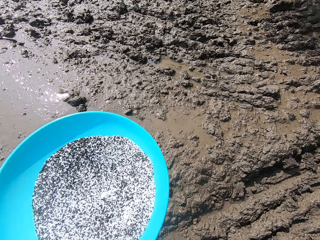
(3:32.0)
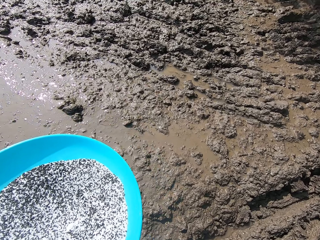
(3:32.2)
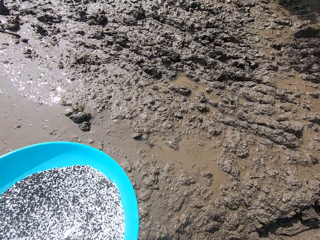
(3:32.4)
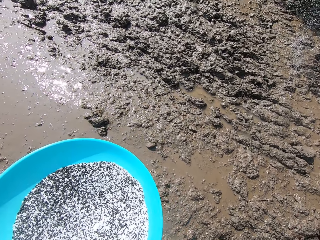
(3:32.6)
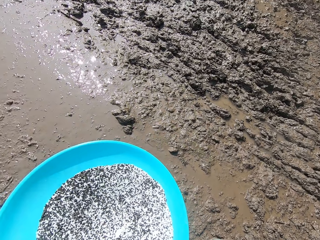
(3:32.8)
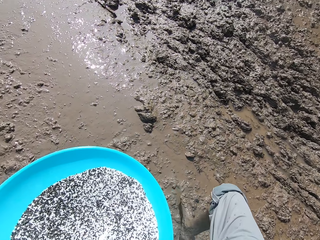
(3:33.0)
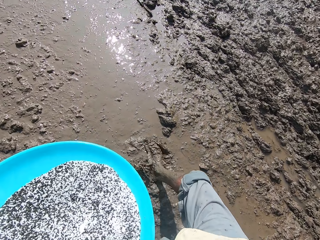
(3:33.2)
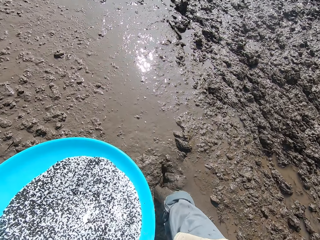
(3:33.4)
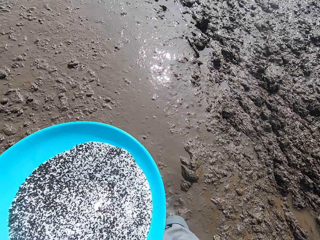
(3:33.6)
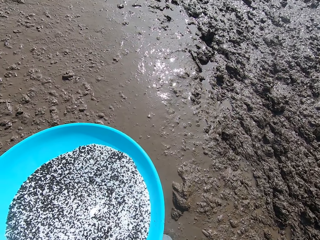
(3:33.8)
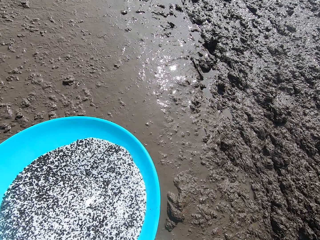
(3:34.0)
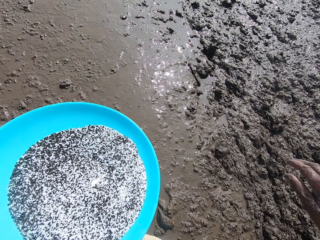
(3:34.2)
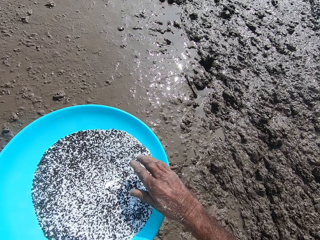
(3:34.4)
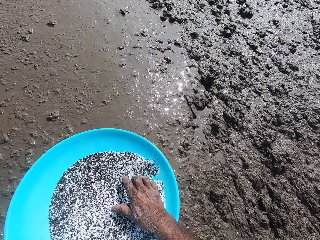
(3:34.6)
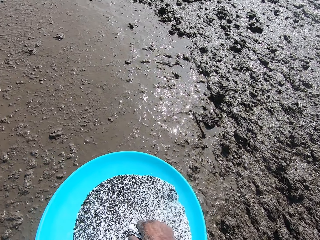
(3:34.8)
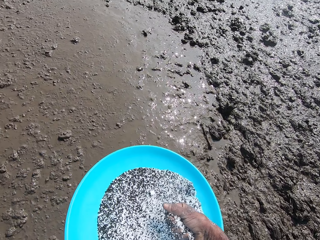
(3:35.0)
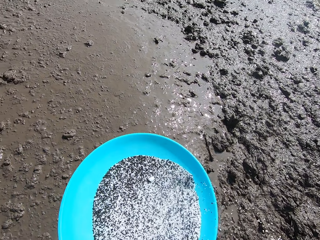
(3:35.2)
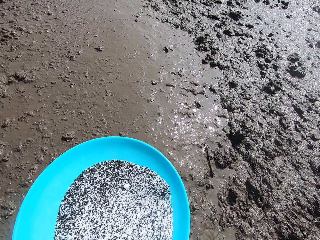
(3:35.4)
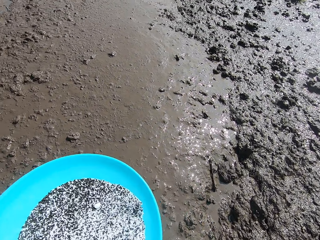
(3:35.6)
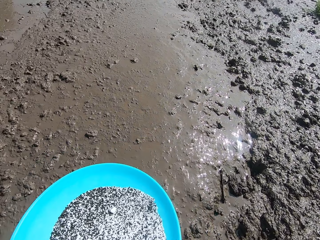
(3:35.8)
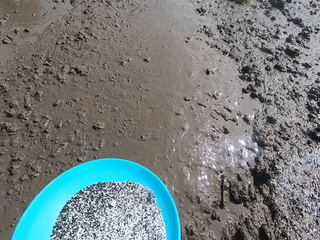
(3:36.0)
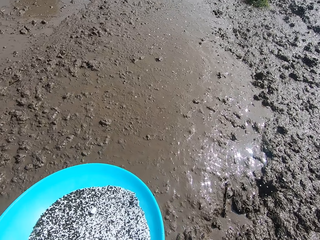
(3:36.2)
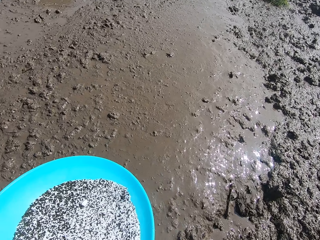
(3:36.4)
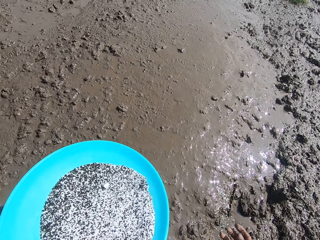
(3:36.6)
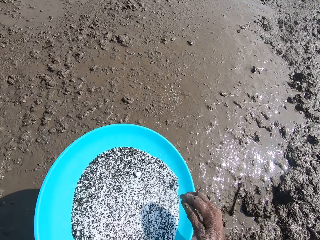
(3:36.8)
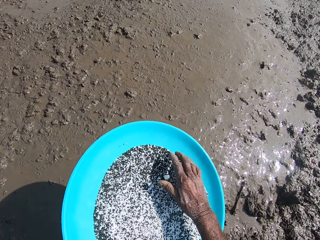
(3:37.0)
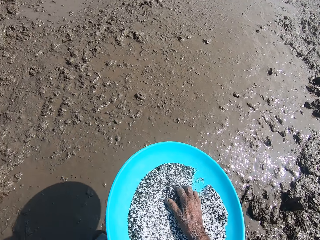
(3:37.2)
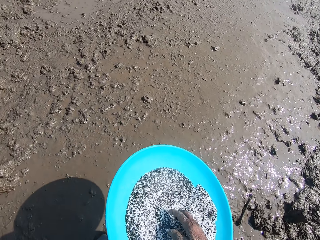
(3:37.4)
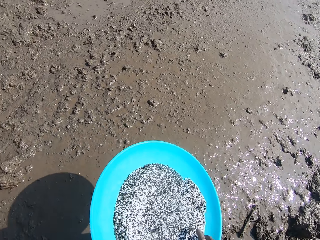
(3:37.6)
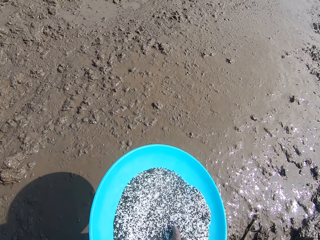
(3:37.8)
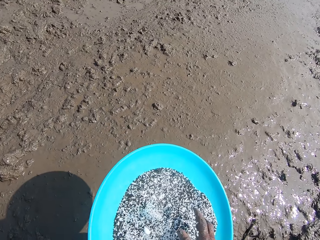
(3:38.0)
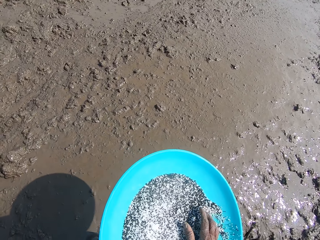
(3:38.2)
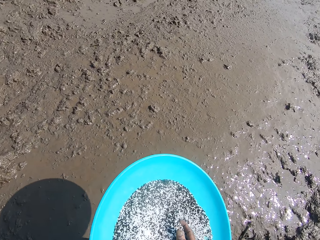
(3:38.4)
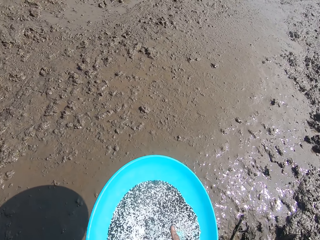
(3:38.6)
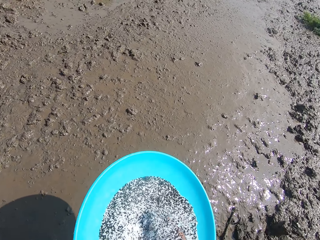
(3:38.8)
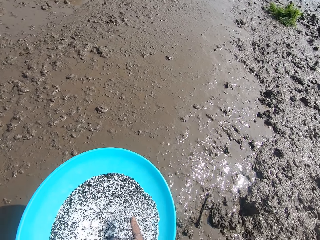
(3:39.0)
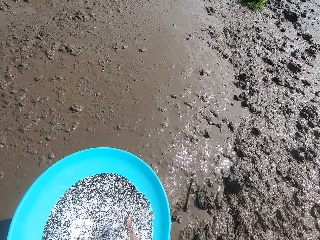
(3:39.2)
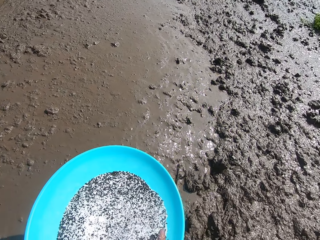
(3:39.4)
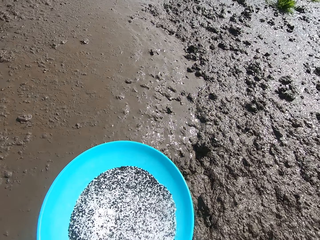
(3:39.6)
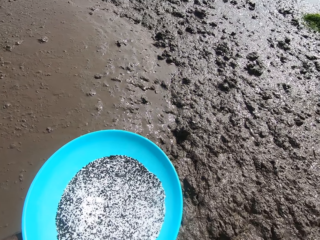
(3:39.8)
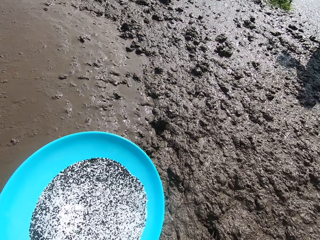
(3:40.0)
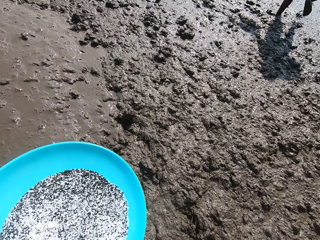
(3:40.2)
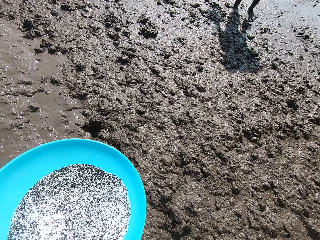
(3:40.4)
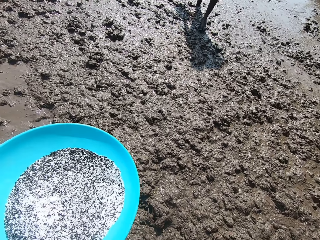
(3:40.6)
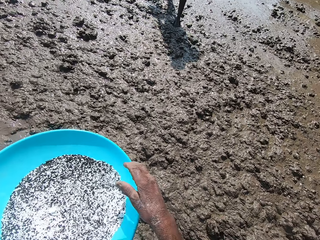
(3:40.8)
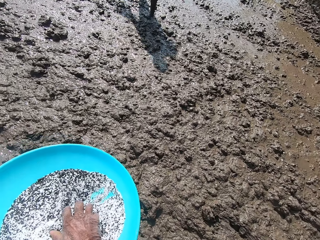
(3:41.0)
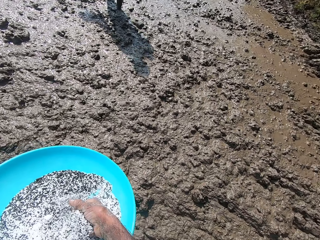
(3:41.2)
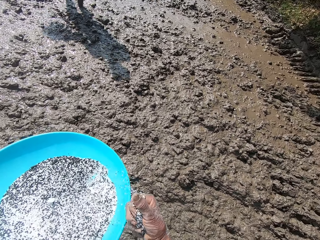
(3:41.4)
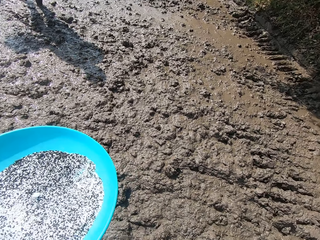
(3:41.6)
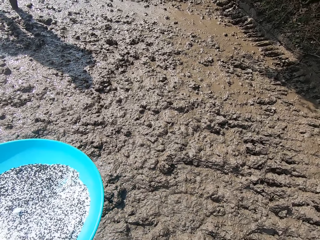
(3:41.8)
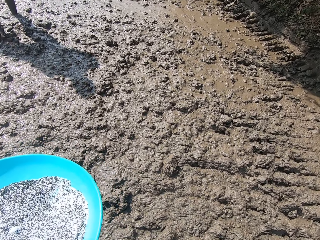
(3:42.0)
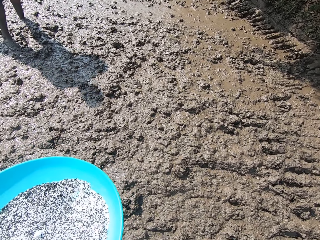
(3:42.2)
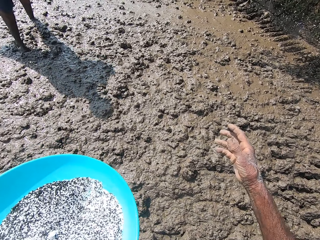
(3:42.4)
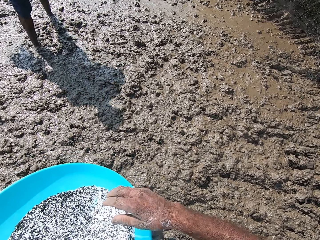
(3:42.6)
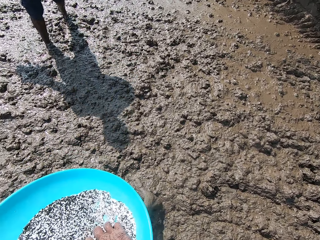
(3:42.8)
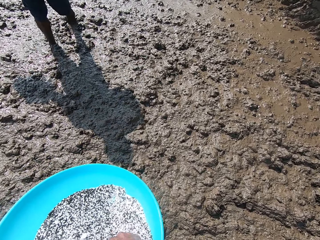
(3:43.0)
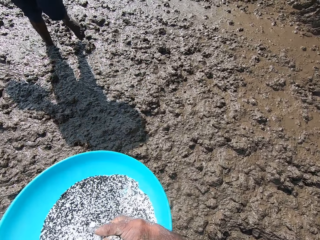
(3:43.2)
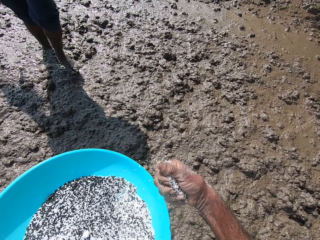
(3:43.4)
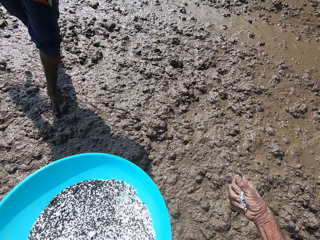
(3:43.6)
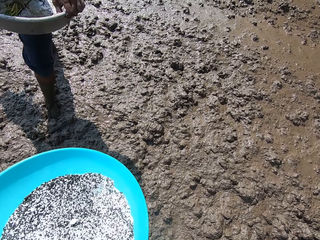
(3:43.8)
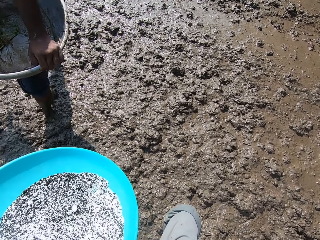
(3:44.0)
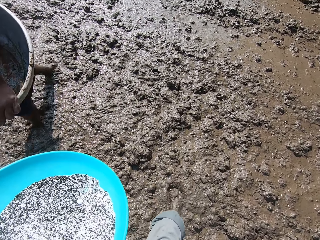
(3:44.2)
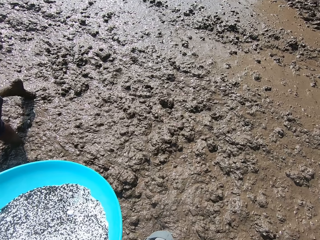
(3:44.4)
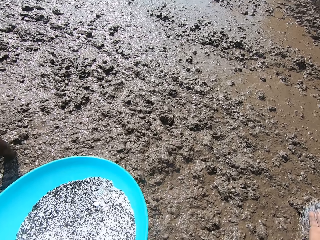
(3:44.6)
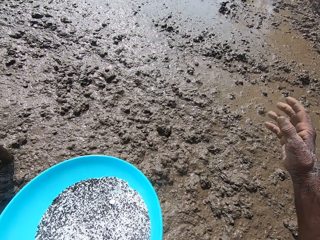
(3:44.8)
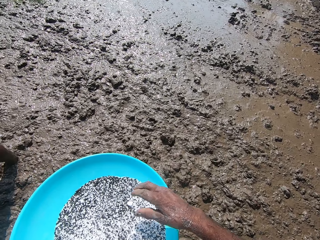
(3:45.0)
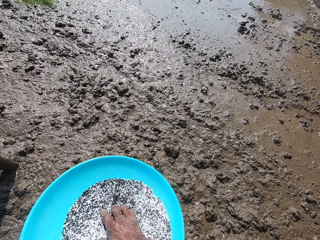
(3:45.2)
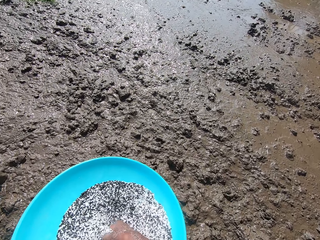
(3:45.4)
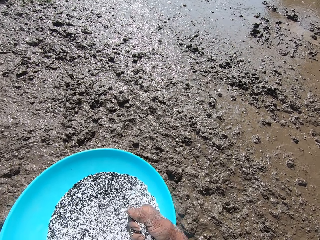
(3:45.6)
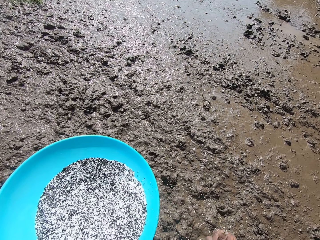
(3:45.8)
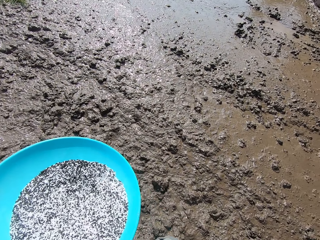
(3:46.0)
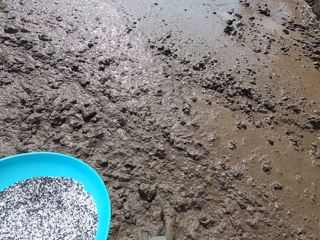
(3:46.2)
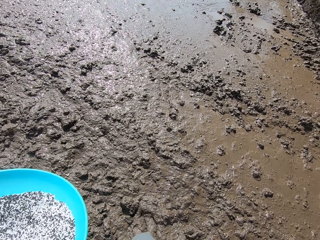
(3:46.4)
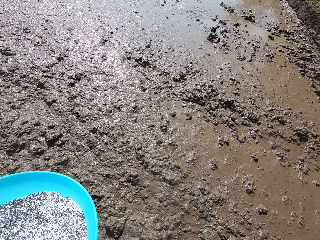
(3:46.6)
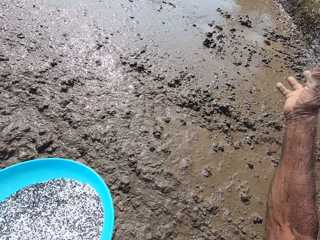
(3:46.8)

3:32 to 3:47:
The camera wearer spreads the rice grains in his right hand on the mud. He takes rice grains from the tray in his left hand with his right hand. He spreads the rice grains in his right hand on the mud. He gathers the rice grains in the tray in his left hand with his right hand. He takes rice grains from the tray in his left hand with his right hand. He spreads the rice grains in his right hand on the mud. He takes rice grains from the tray in his left hand with his right hand. He spreads the rice grains in his right hand on the mud. He takes rice grains from the tray in his left hand with his right hand. A man holds a bowl to his body with his left hand. The man walks past the camera wearer. The camera wearer spreads the rice grains in his right hand on the mud. He takes rice grains from the tray in his left hand with his right hand.

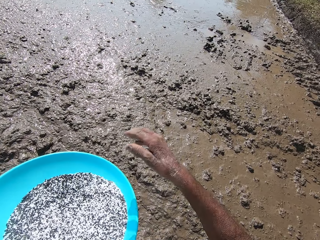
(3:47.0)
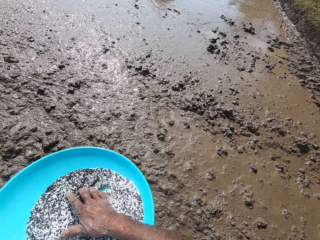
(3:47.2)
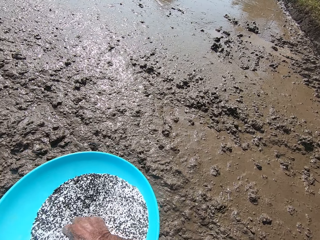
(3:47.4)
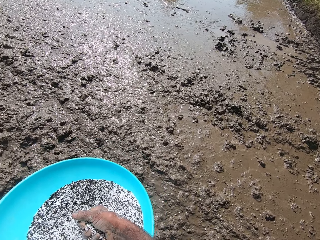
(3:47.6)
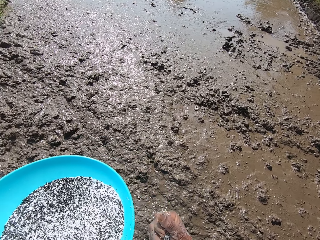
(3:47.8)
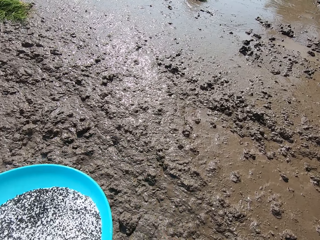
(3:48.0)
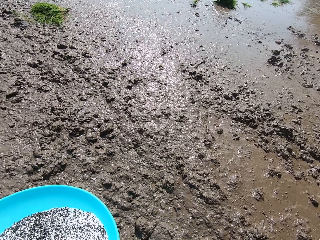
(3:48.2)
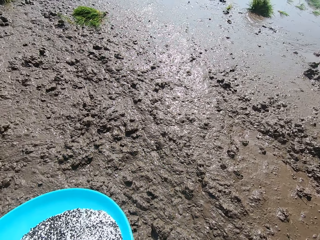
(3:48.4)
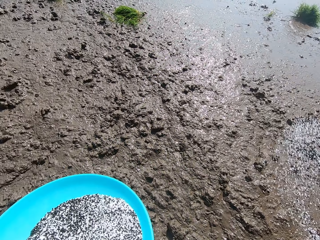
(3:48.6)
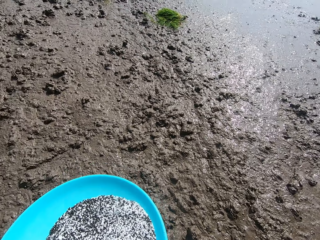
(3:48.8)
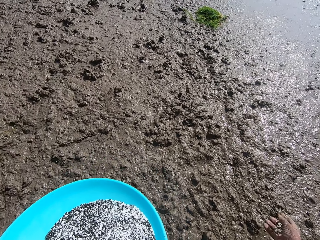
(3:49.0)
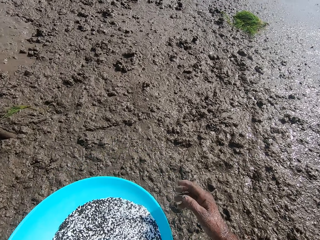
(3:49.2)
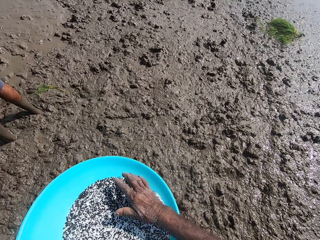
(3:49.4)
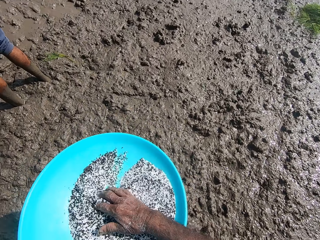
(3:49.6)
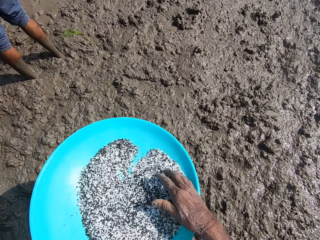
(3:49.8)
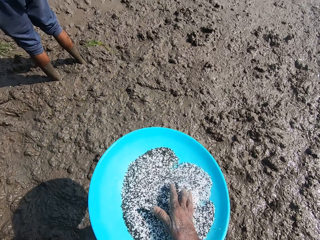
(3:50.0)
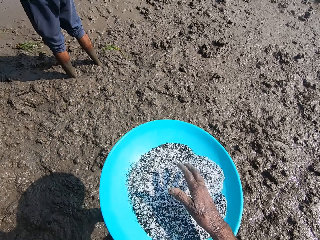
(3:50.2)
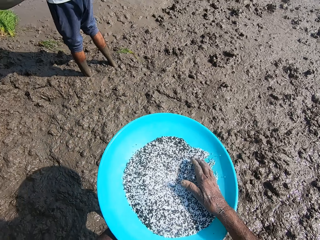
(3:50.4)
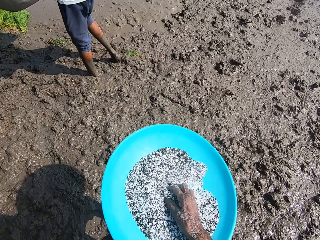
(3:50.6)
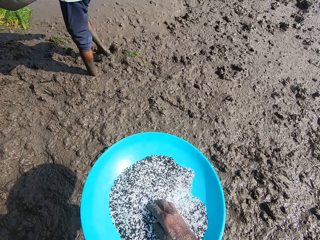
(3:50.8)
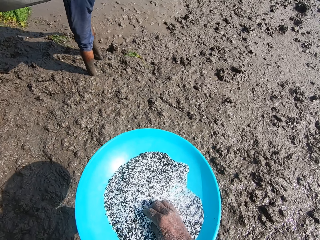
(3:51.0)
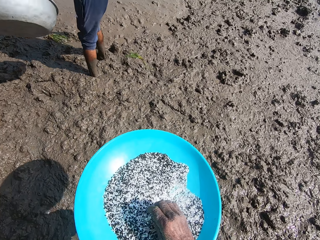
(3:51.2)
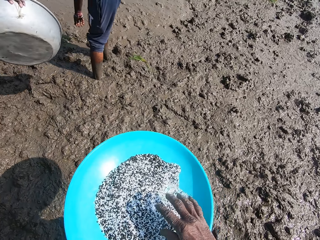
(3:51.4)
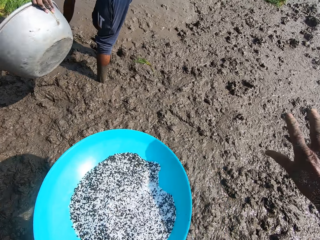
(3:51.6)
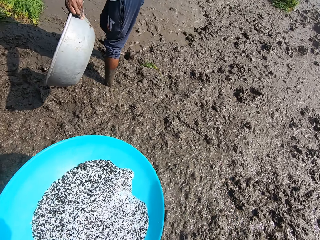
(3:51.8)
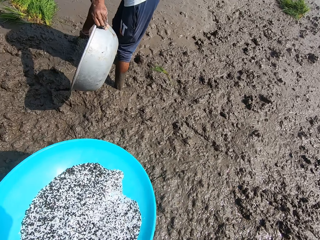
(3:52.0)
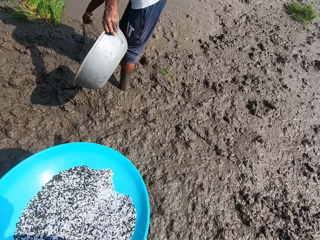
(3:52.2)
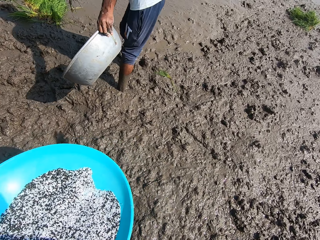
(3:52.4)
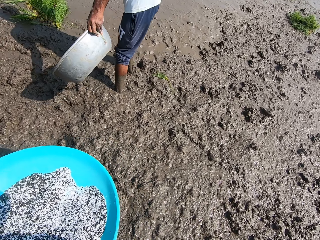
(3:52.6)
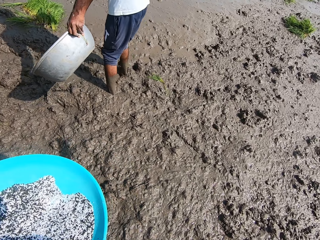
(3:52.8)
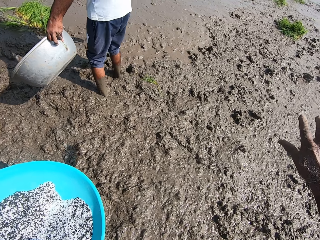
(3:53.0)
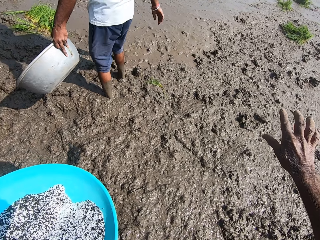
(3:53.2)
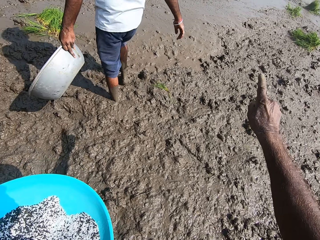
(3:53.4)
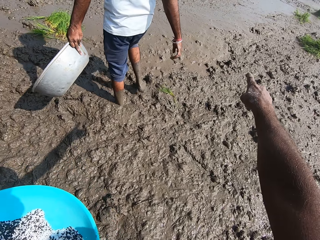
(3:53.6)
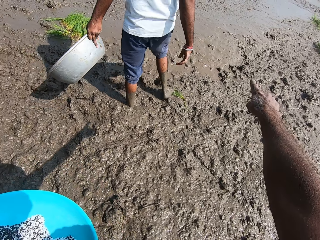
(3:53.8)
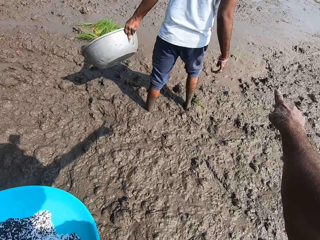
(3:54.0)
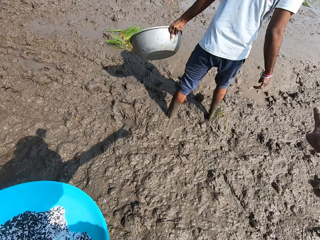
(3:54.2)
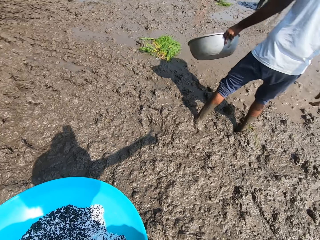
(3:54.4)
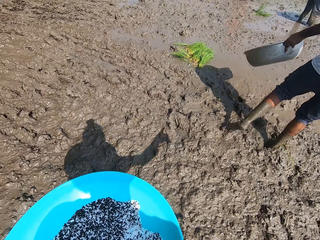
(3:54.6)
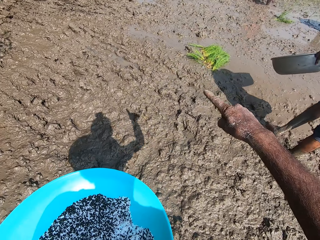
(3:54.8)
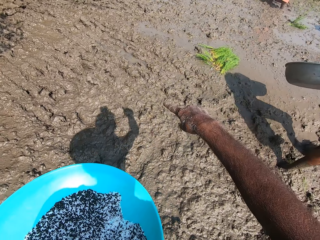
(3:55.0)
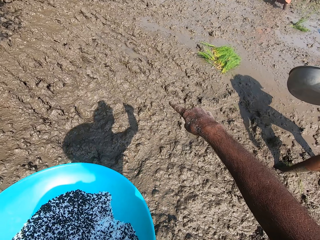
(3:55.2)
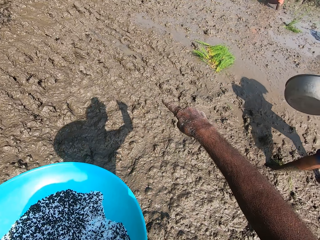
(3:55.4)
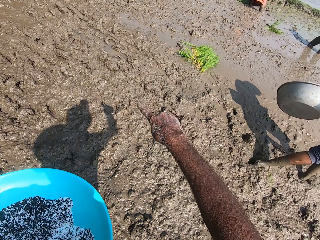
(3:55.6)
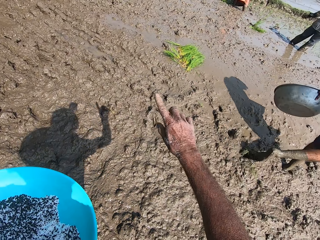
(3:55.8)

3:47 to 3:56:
The camera wearer spreads the rice grains in his right hand on the mud. He takes rice grains from the tray in his left hand with his right hand. He spreads the rice grains in his right hand on the mud. He gathers the rice grains in the tray in his left hand with his right hand. He interacts with the man. The man takes a plant from the mud with his right hand. The man drops the plant in his right hand on the mud.
